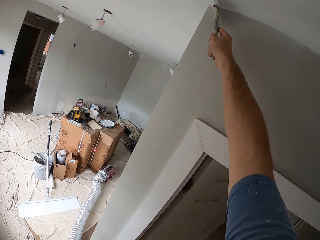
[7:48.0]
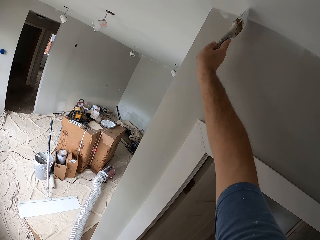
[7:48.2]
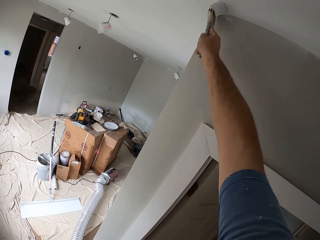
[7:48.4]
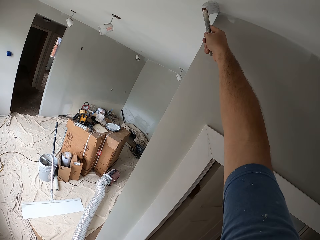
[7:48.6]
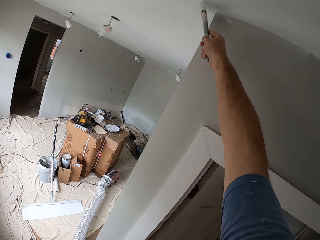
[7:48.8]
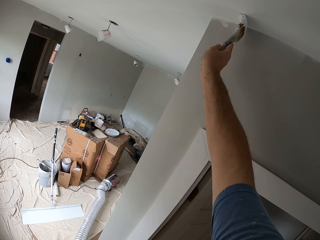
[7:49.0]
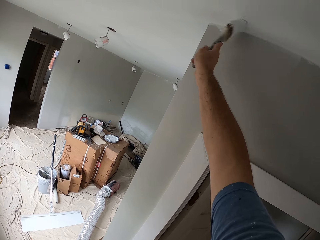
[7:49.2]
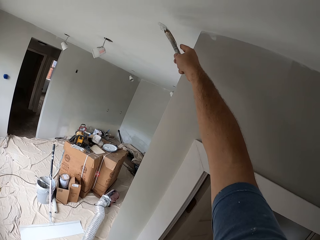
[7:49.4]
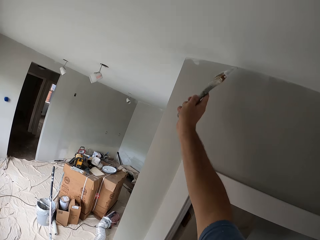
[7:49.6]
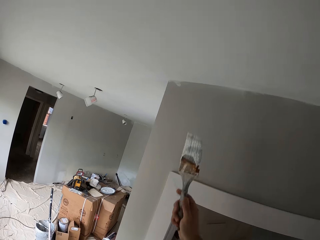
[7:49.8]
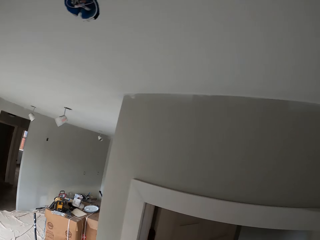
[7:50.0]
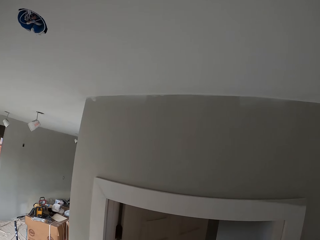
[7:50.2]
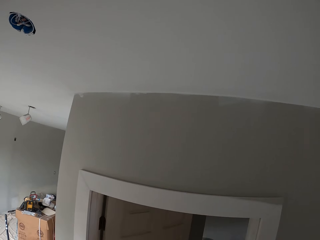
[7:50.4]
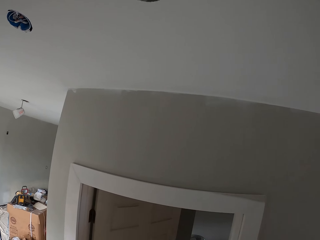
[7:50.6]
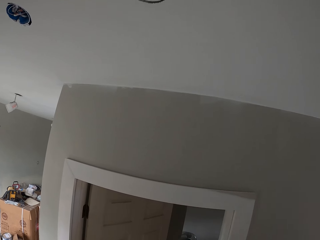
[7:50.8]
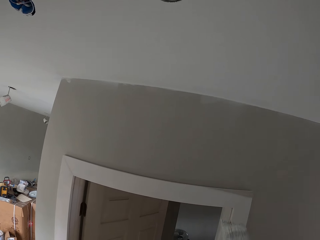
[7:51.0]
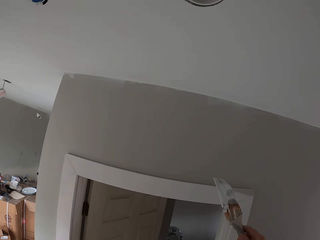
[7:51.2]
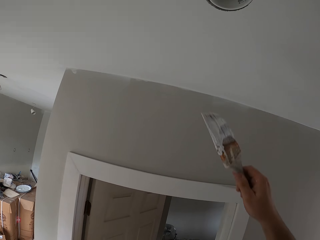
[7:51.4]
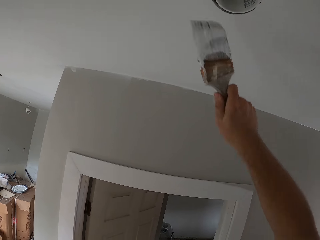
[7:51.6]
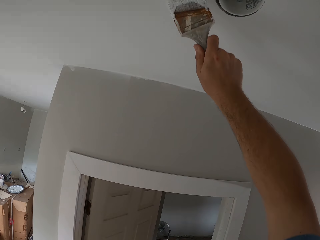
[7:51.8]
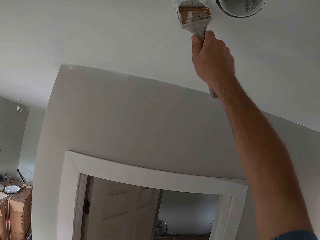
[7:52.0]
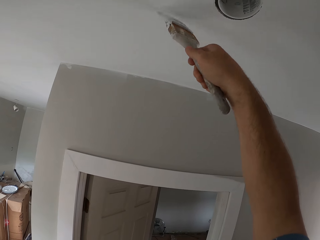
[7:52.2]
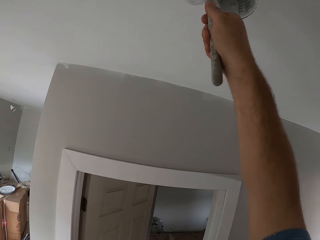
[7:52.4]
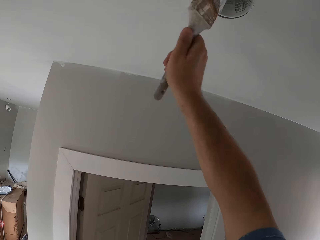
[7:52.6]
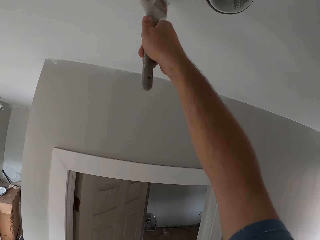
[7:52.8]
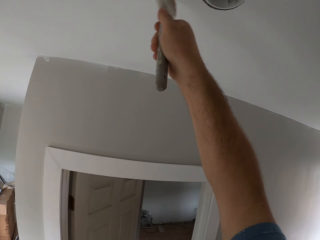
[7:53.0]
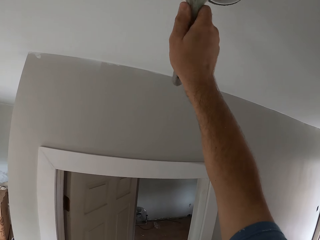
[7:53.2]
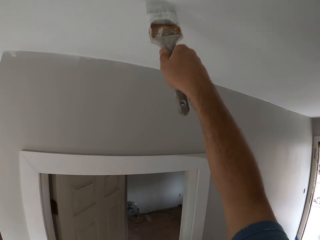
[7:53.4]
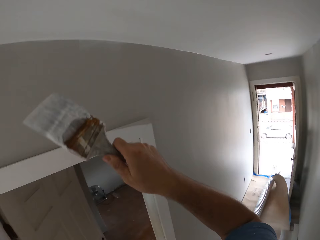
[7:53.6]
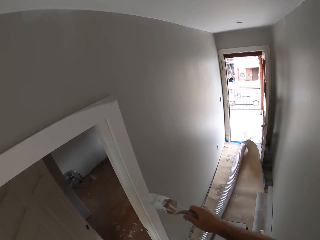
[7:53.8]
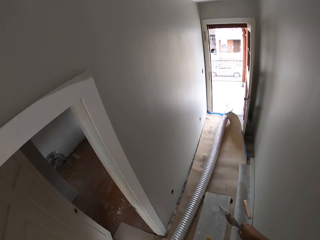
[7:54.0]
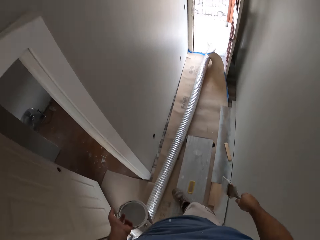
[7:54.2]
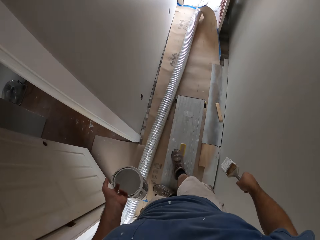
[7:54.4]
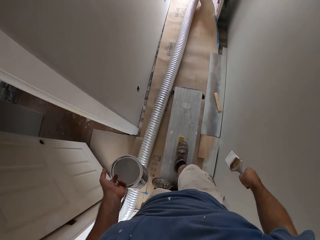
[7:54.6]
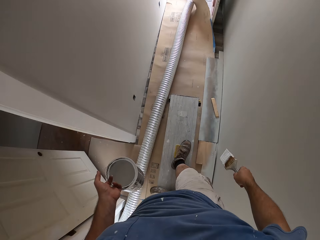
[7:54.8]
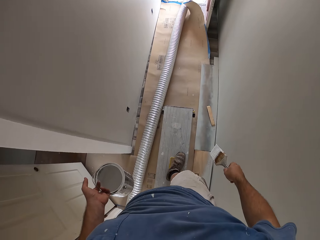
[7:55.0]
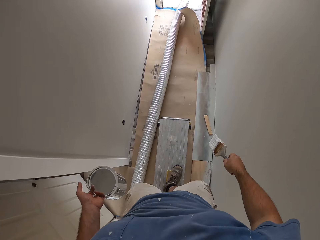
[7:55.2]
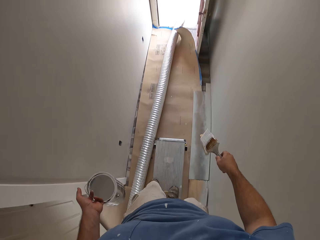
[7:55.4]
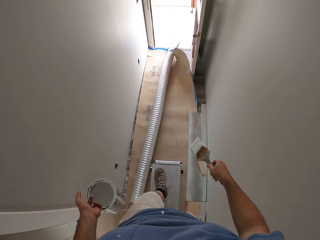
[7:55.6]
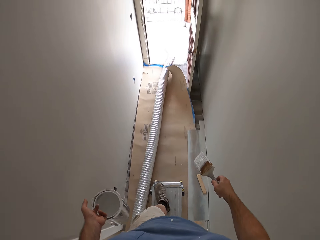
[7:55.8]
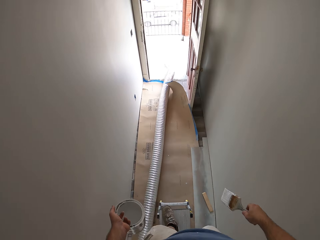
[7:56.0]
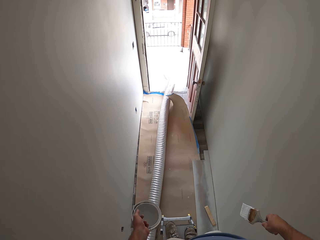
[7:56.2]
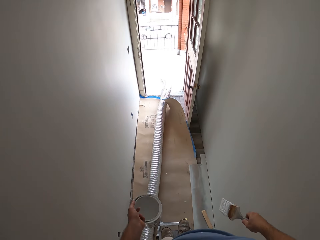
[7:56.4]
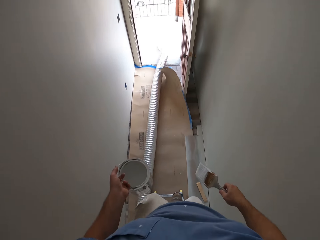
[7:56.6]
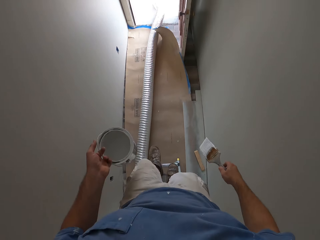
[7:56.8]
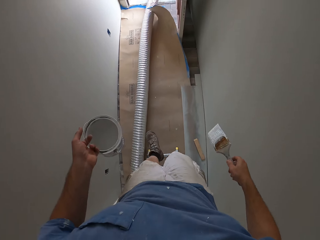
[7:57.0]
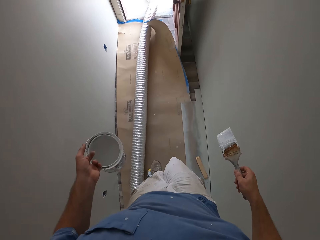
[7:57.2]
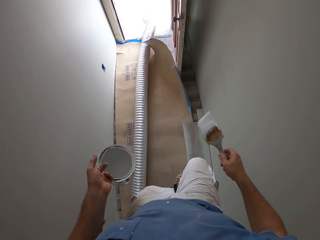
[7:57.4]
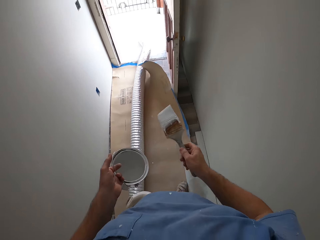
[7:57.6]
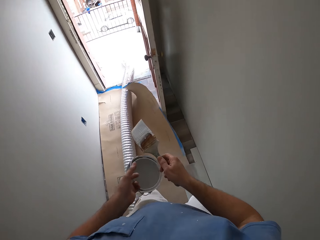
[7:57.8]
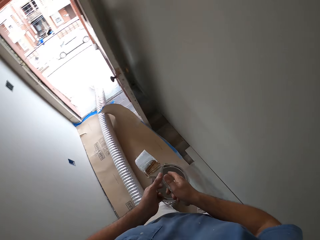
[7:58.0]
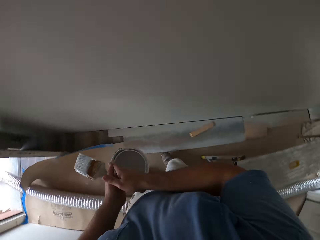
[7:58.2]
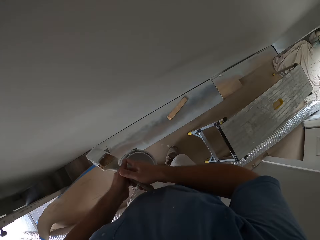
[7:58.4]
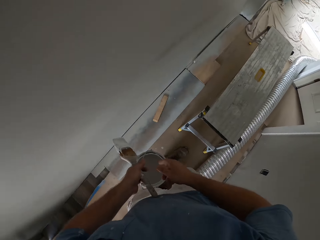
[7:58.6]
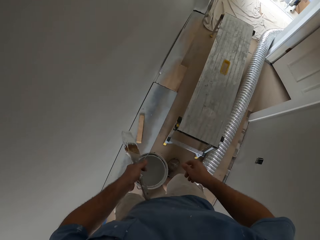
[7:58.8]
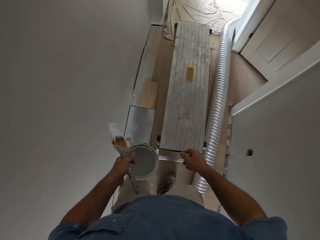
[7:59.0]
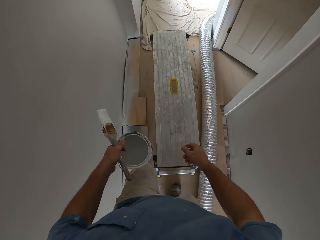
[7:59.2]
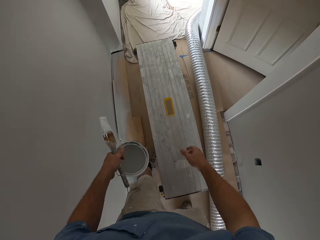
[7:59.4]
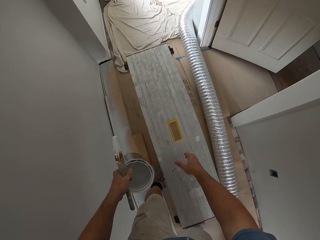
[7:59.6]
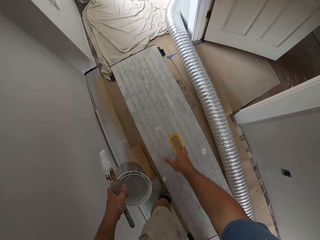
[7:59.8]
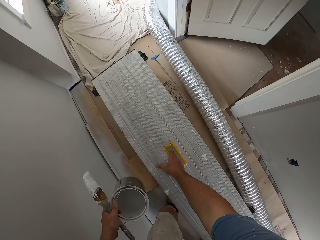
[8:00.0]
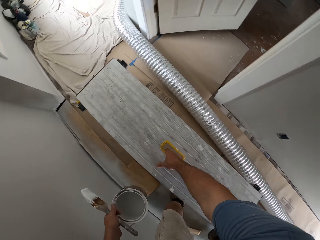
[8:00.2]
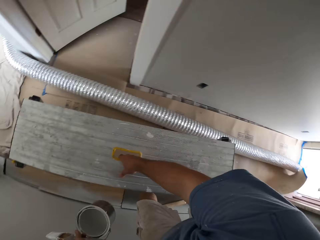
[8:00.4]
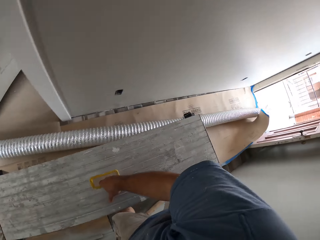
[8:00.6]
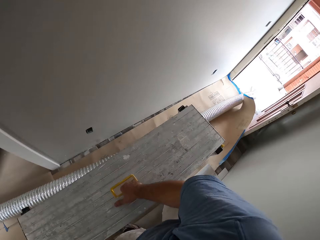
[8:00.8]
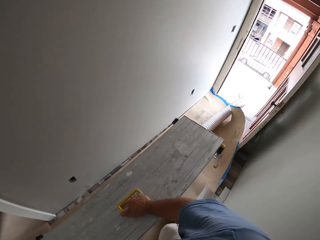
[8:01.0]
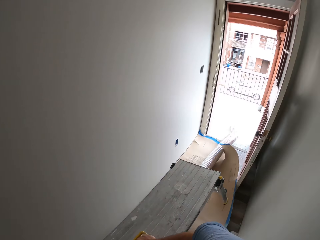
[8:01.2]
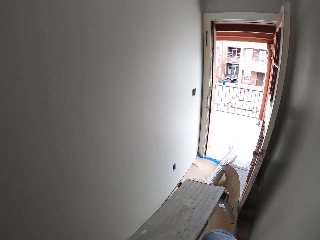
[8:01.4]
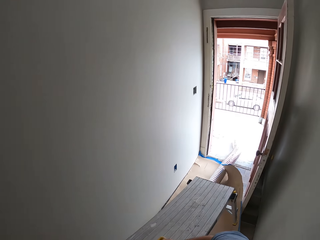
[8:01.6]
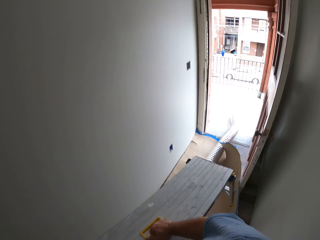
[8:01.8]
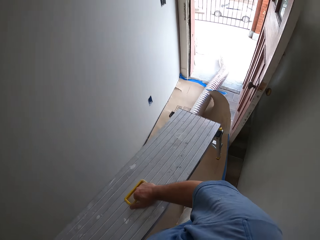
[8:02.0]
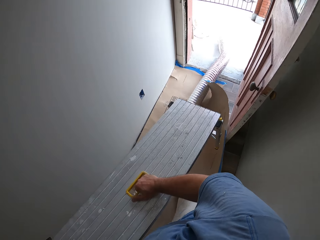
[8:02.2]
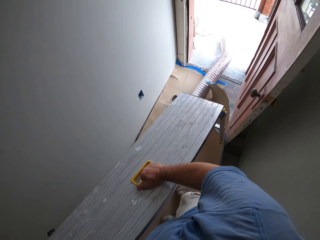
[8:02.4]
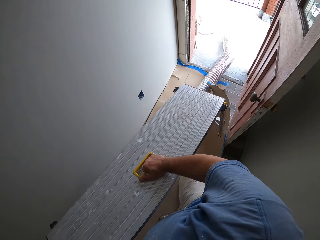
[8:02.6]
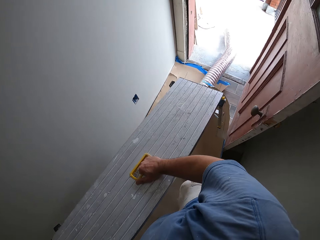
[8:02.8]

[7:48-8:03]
The camera wearer paints the ceiling with a paint brush. He walks on the bench. He steps down from the metal bench. He passes the paint brush to his left hand. He carries the metal bench to the doorway. He picks up the bench.

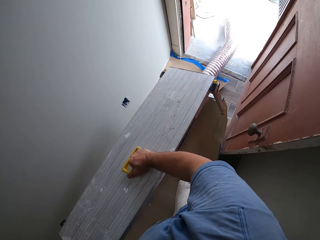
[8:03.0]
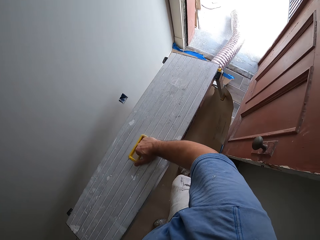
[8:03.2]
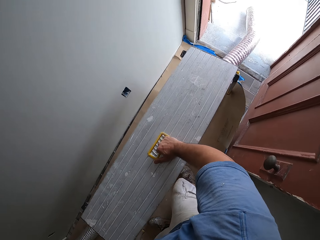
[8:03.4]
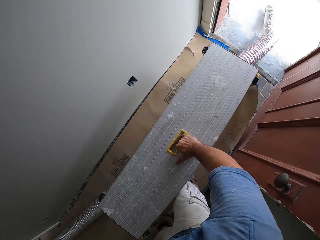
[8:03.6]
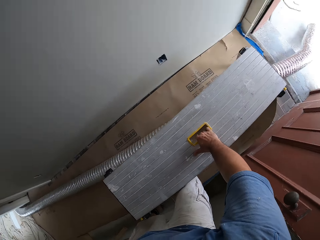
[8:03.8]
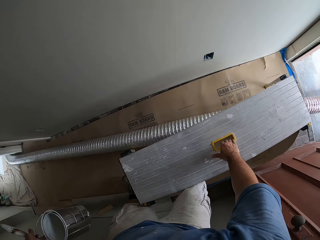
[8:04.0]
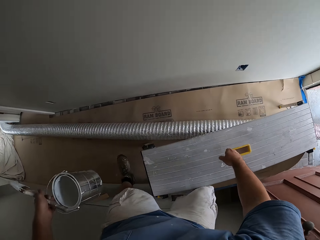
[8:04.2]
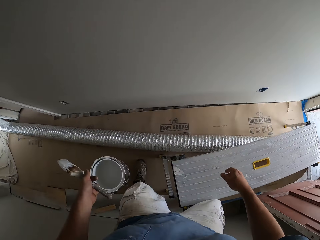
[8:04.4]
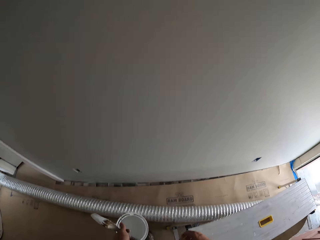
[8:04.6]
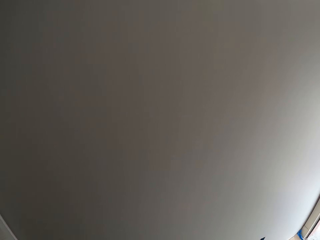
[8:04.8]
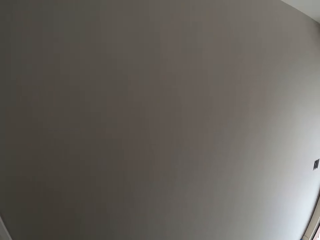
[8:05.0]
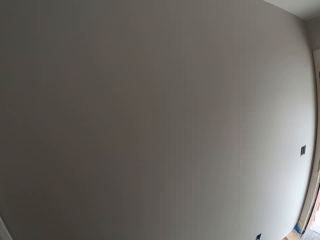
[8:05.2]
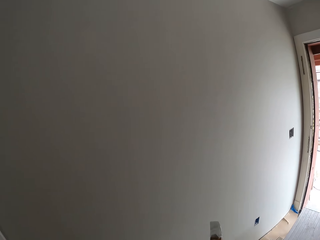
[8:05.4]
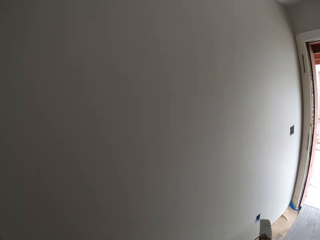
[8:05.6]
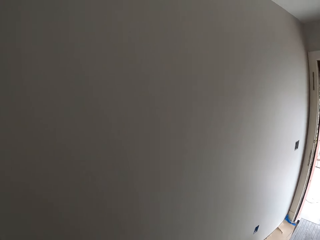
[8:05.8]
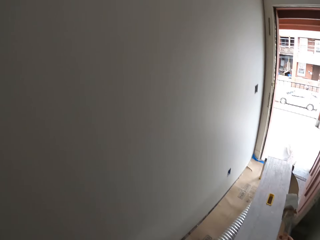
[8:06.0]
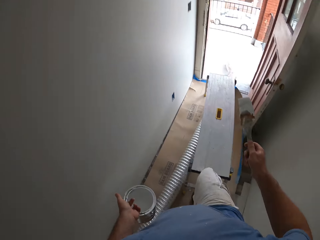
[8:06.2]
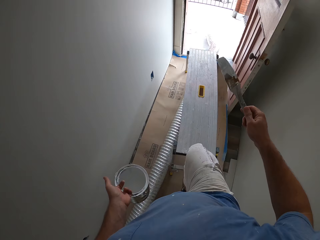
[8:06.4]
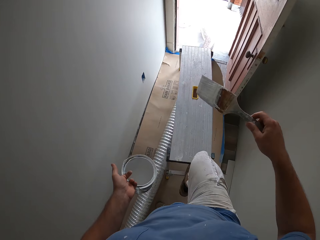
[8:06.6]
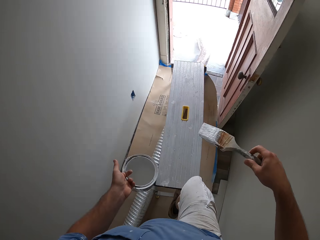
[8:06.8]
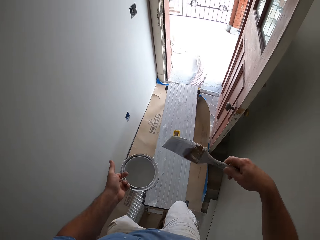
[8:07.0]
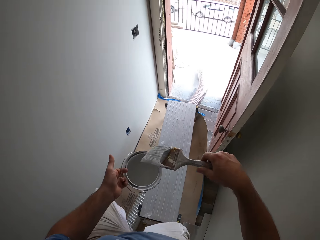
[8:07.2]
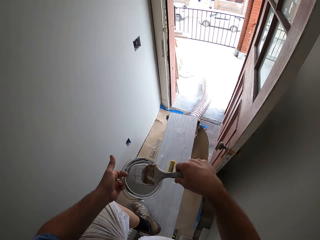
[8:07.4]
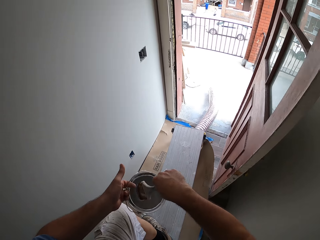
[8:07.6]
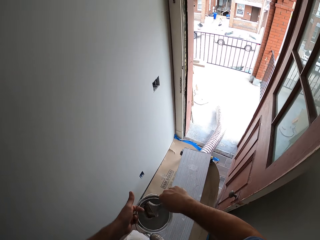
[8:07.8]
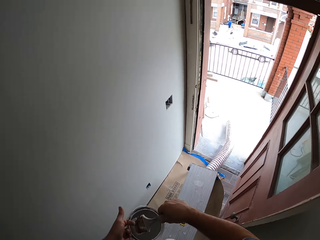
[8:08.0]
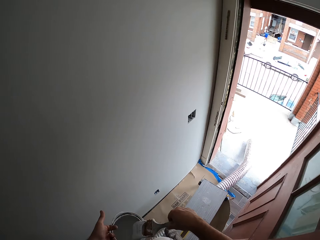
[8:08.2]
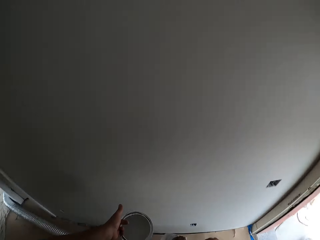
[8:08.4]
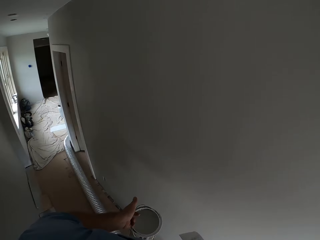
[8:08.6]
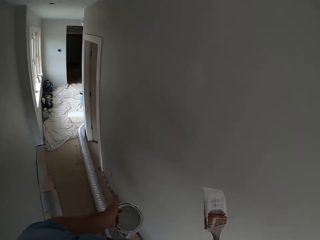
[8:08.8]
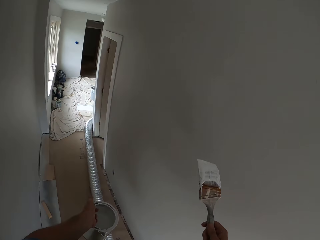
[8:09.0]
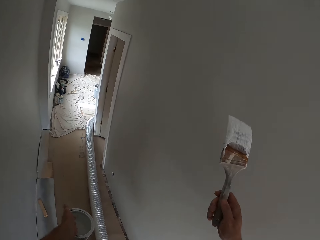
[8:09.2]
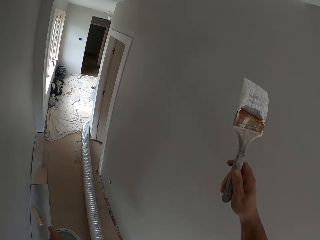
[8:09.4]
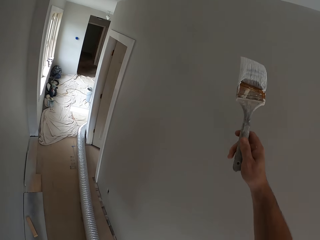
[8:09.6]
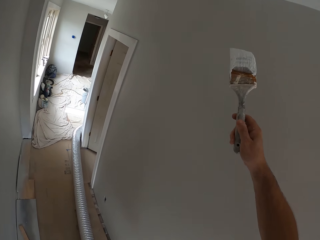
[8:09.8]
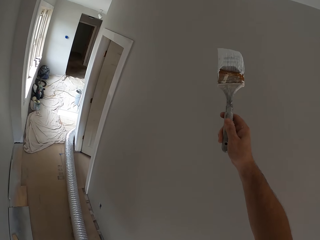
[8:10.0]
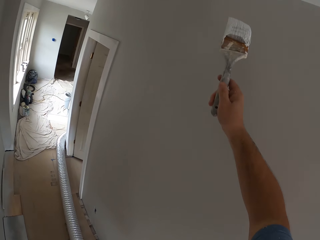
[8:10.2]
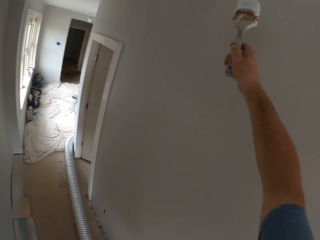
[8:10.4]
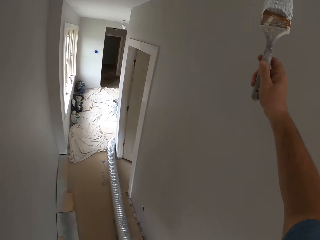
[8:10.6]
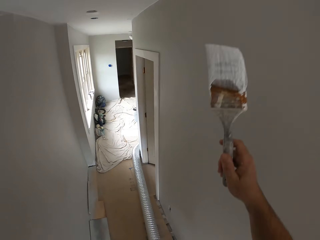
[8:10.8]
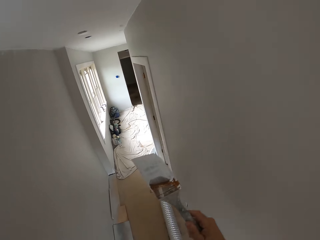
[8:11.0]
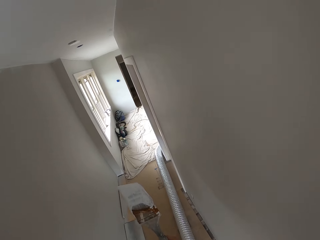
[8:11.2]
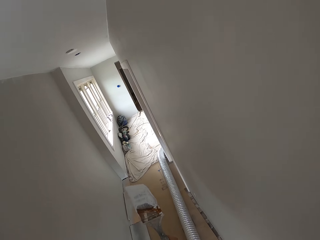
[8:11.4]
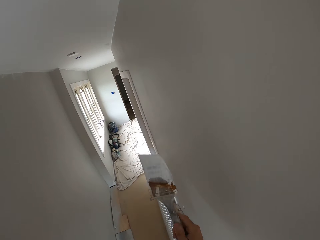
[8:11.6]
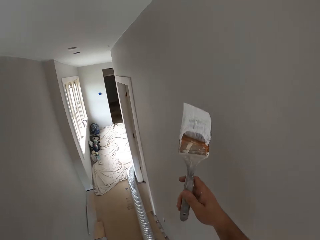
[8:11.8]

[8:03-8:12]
The camera wearer walks to the corridor. He puts the bench down. He passes the paint brush to his right hand. He climbs the metal bench. He dips the paint brush into the bucket of paint. He stands on top of the bench.
